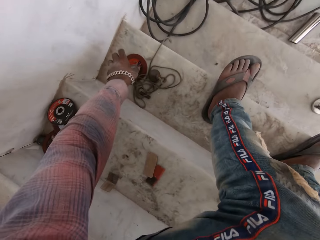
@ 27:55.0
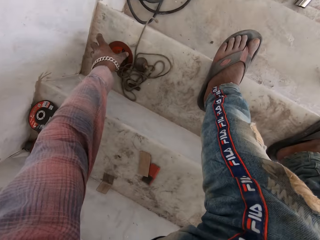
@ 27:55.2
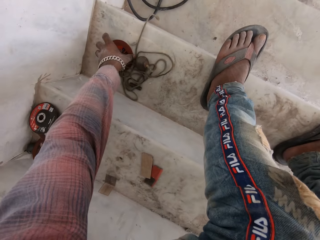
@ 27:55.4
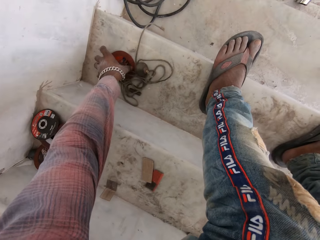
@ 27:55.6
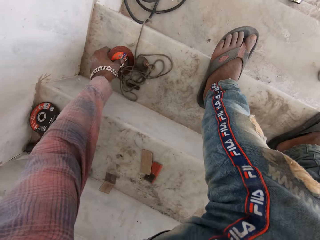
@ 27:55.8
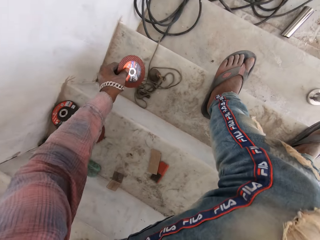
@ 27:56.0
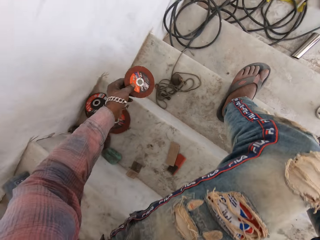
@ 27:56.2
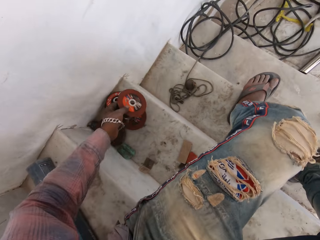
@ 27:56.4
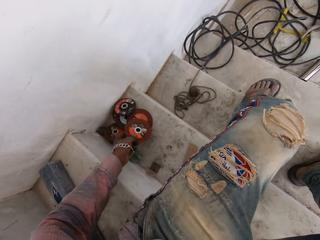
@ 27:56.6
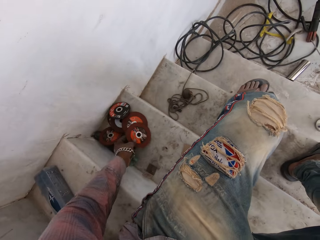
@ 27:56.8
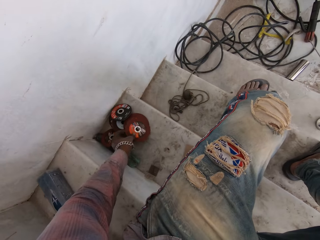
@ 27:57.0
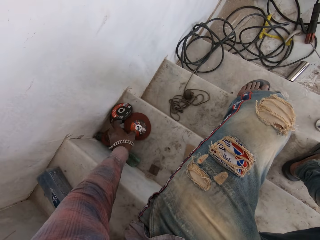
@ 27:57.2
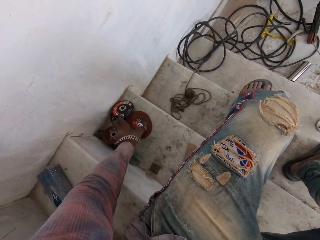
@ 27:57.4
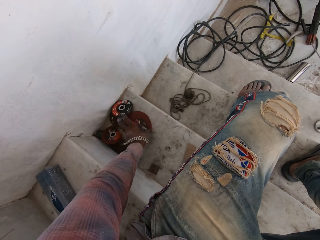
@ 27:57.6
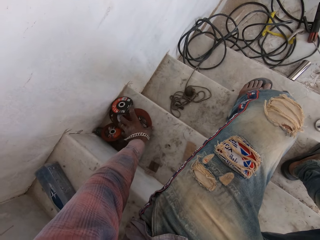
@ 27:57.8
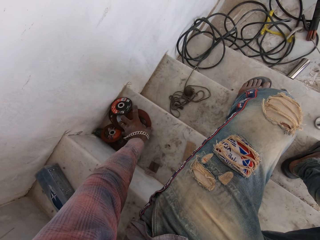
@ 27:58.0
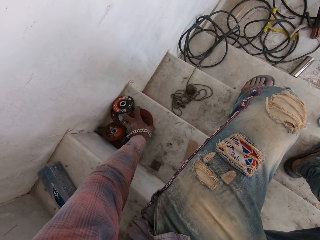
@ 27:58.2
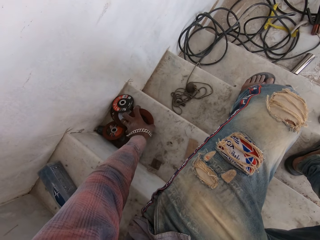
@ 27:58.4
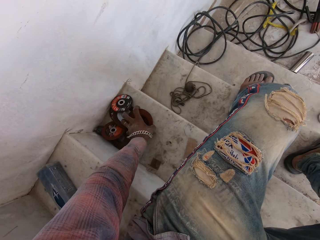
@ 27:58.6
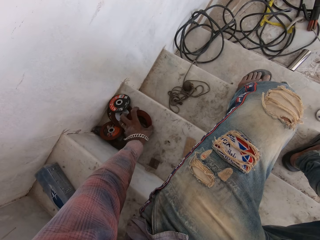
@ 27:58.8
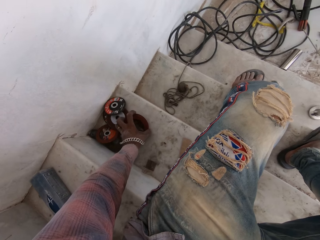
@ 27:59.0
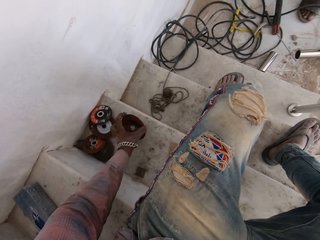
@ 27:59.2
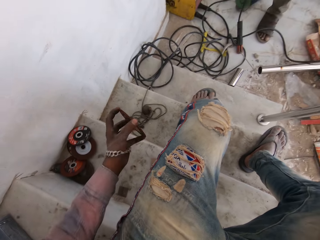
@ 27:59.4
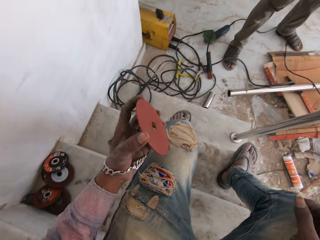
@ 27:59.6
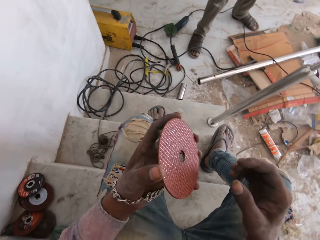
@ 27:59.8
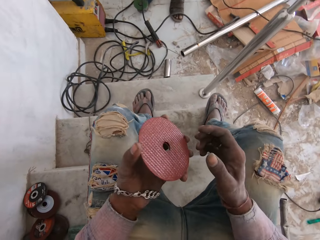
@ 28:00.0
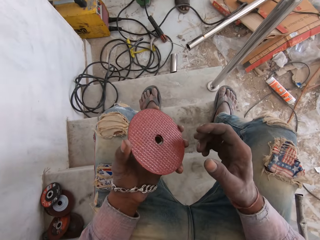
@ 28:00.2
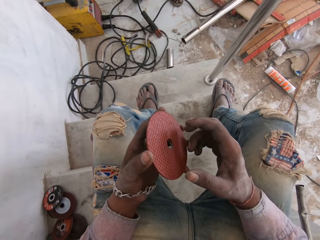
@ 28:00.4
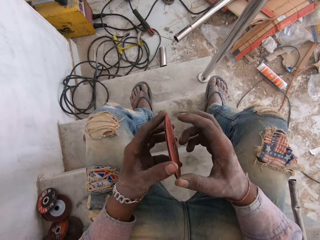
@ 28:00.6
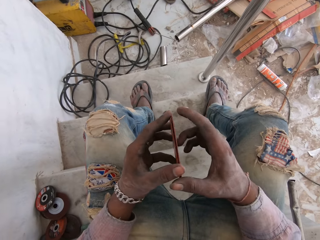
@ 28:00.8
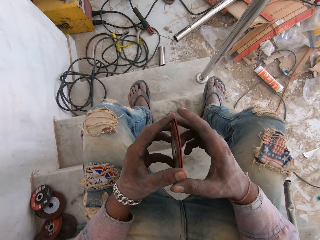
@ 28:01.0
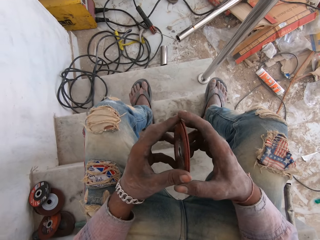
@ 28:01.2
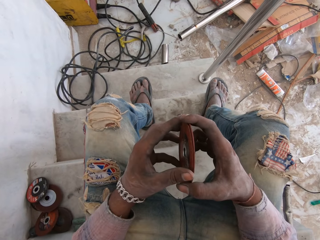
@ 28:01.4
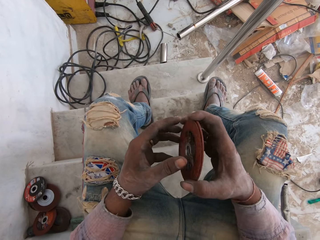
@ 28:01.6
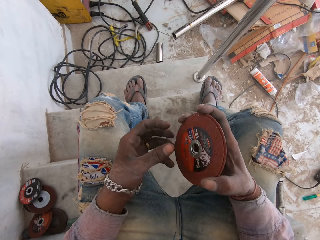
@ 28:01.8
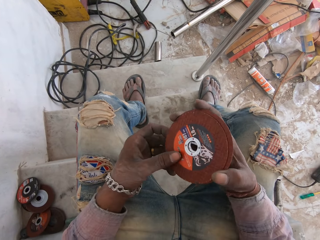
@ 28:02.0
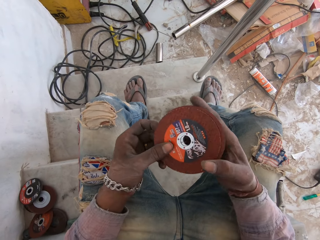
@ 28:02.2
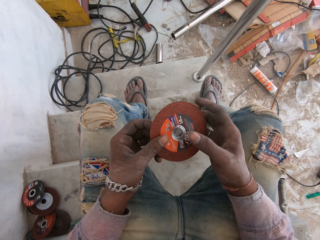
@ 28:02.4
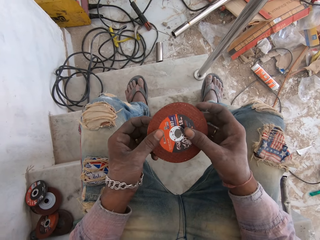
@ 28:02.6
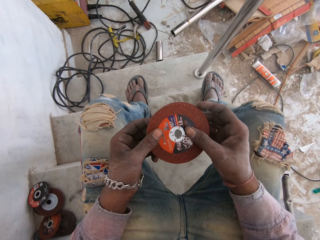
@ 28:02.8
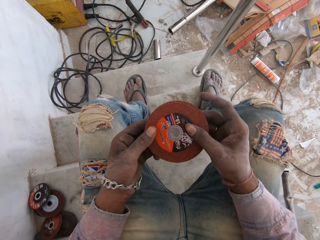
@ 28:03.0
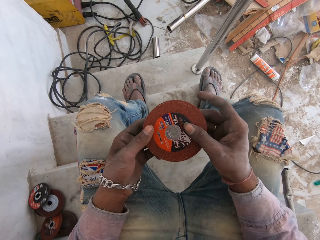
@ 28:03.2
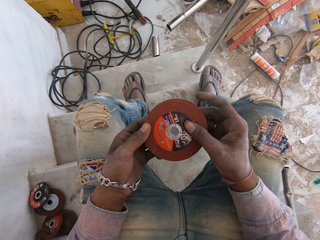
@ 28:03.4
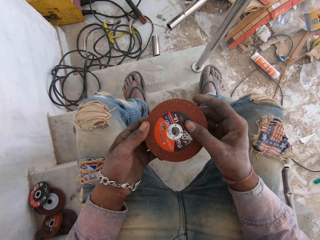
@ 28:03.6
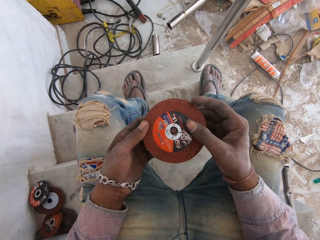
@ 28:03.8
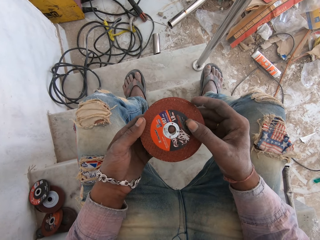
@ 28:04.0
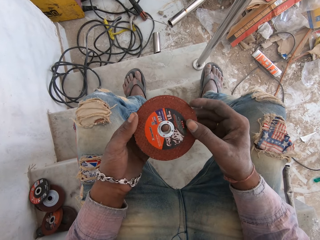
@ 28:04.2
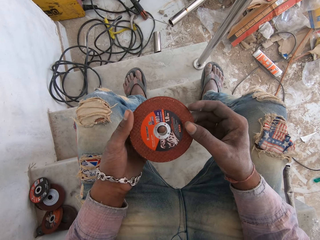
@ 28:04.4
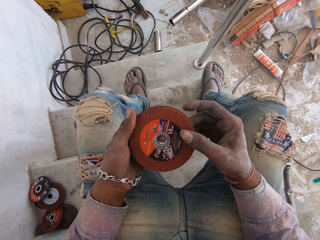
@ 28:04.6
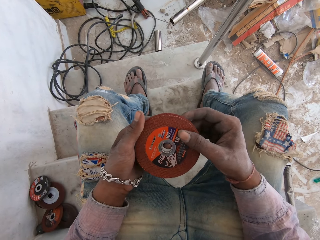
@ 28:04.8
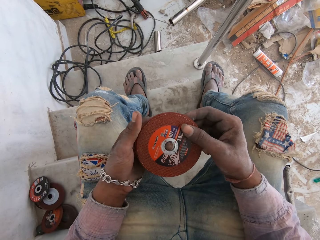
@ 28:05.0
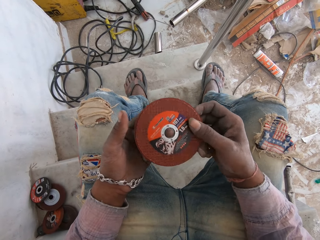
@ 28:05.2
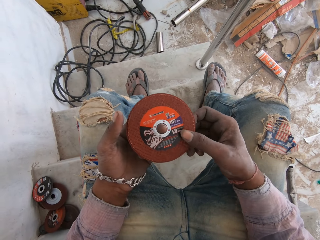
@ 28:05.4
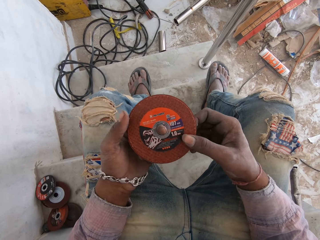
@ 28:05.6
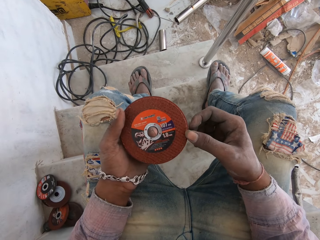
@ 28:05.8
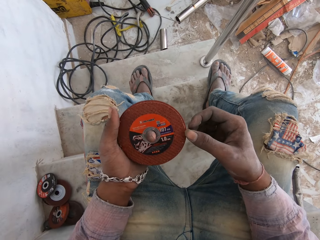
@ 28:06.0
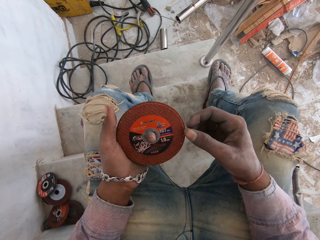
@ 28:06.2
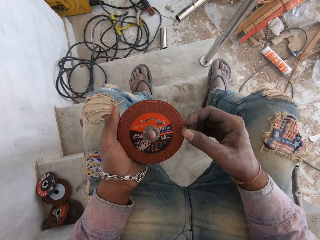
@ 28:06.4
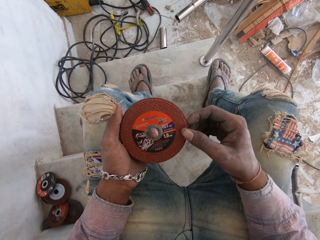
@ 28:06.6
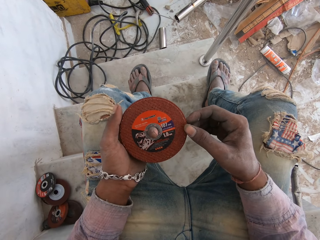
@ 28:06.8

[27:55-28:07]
The camera wearer picks up a grinder or metal disc from the floor. They put down the metal disc. They take the disc. They examine the grinder wheel.

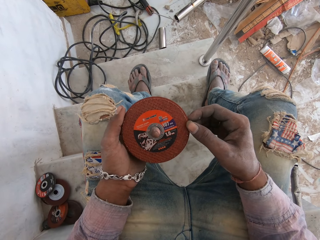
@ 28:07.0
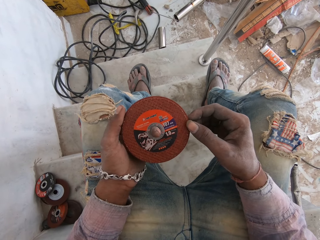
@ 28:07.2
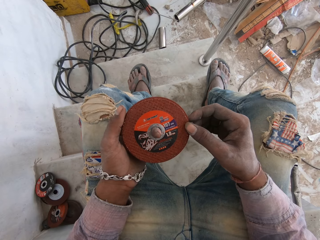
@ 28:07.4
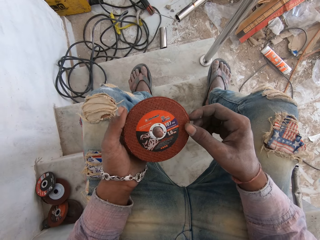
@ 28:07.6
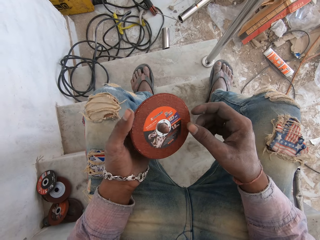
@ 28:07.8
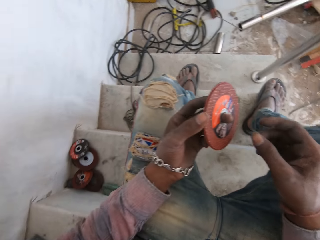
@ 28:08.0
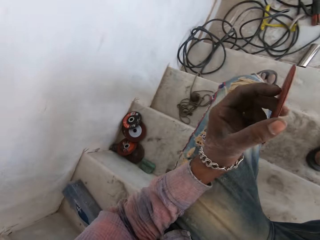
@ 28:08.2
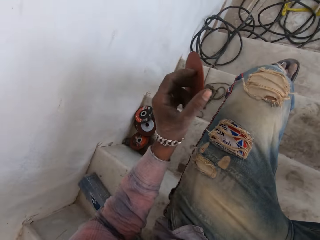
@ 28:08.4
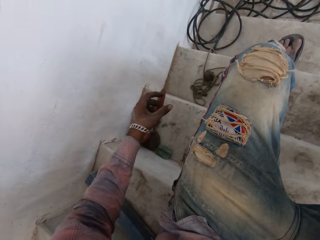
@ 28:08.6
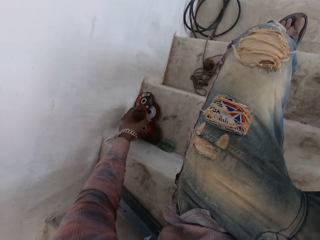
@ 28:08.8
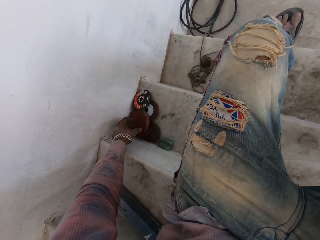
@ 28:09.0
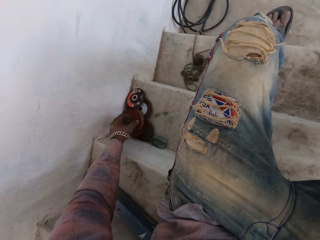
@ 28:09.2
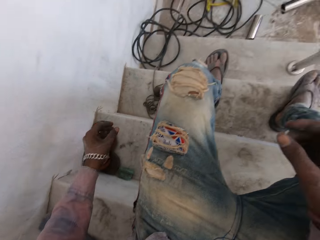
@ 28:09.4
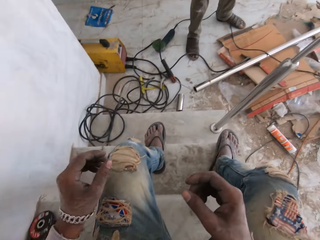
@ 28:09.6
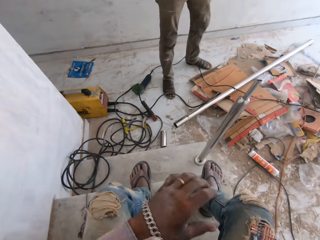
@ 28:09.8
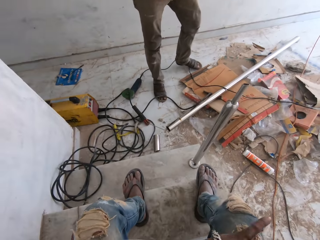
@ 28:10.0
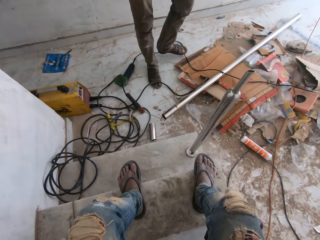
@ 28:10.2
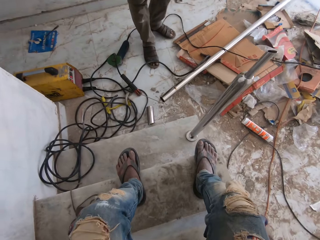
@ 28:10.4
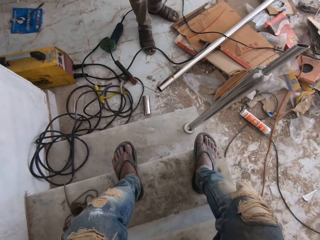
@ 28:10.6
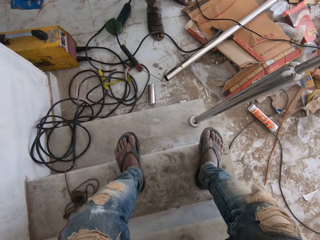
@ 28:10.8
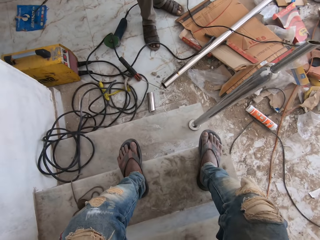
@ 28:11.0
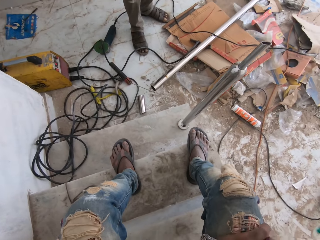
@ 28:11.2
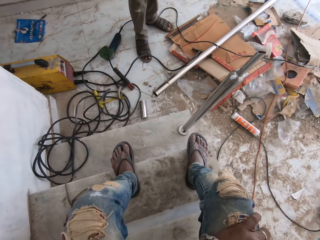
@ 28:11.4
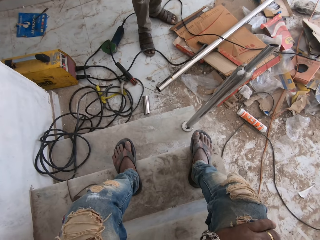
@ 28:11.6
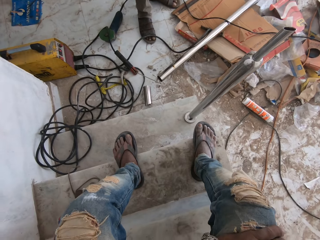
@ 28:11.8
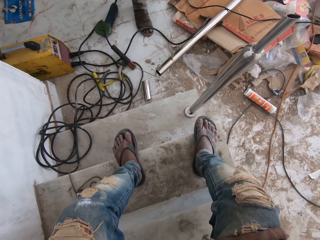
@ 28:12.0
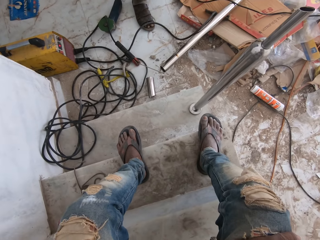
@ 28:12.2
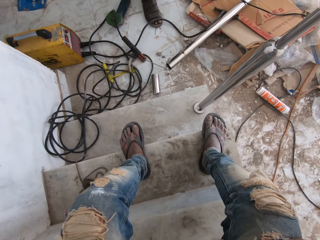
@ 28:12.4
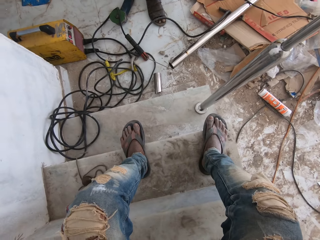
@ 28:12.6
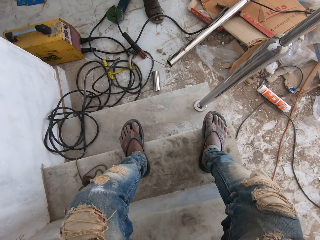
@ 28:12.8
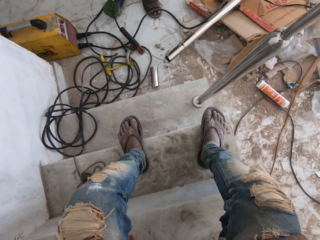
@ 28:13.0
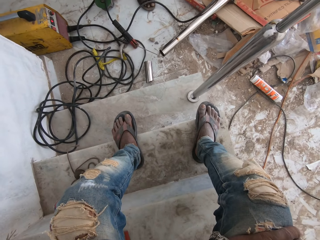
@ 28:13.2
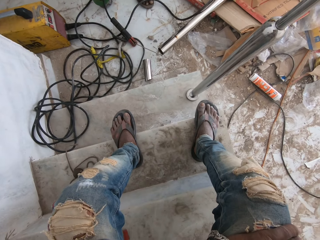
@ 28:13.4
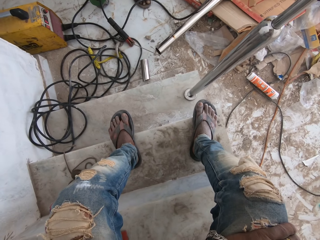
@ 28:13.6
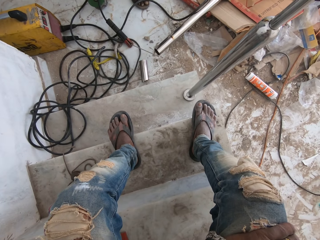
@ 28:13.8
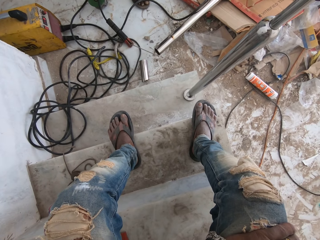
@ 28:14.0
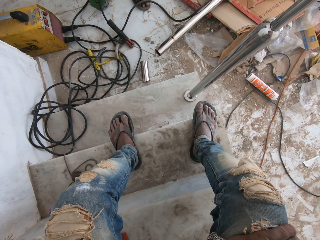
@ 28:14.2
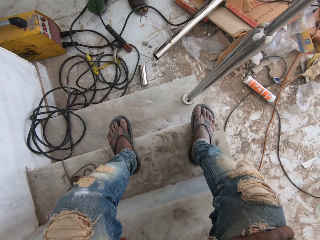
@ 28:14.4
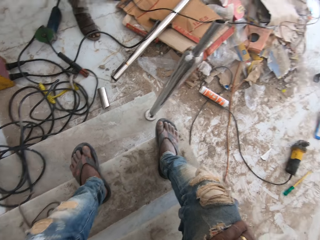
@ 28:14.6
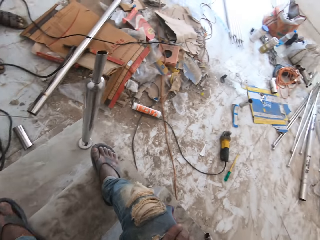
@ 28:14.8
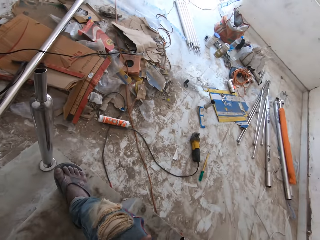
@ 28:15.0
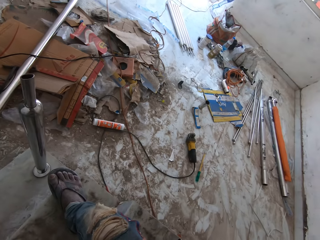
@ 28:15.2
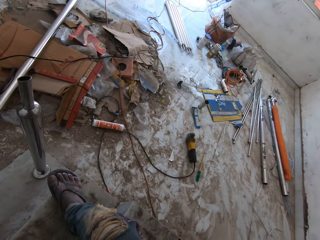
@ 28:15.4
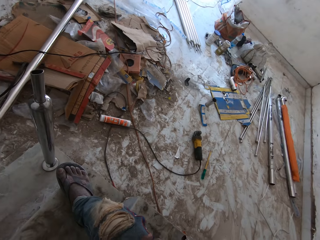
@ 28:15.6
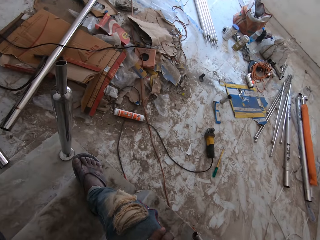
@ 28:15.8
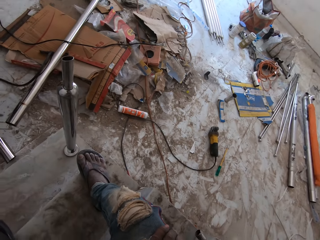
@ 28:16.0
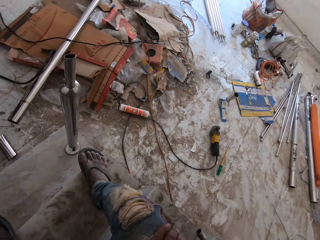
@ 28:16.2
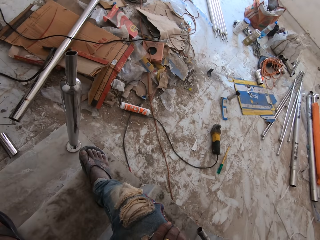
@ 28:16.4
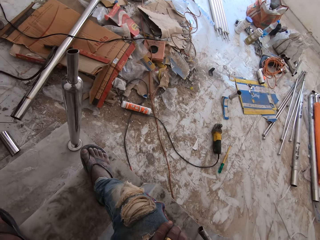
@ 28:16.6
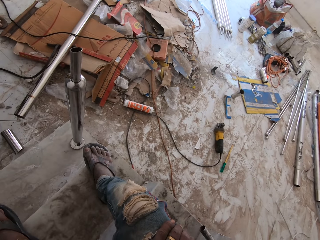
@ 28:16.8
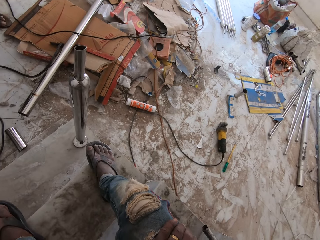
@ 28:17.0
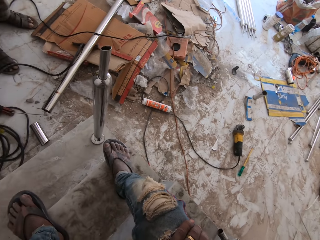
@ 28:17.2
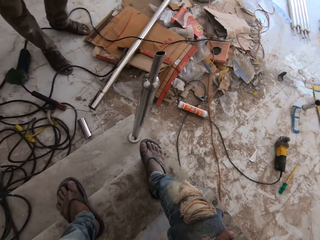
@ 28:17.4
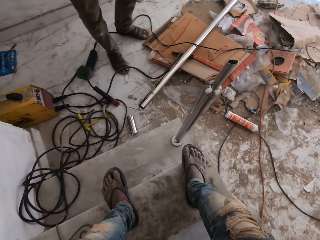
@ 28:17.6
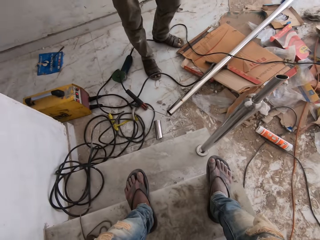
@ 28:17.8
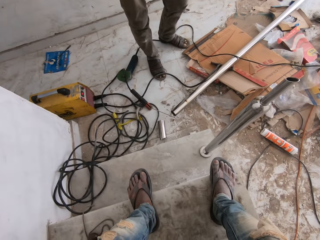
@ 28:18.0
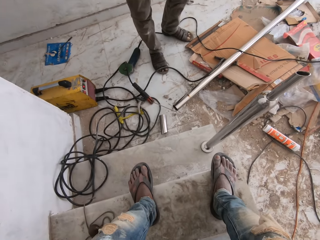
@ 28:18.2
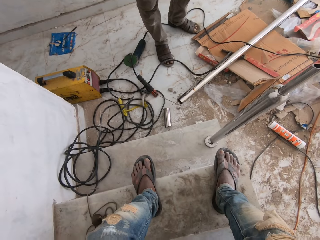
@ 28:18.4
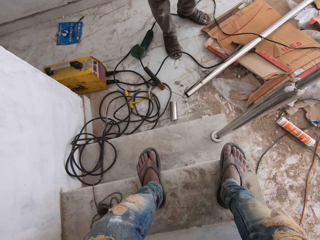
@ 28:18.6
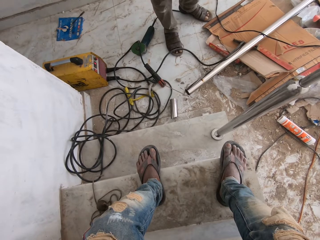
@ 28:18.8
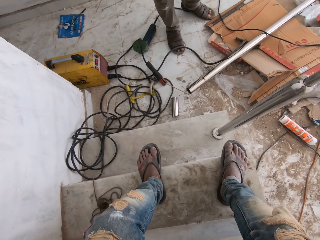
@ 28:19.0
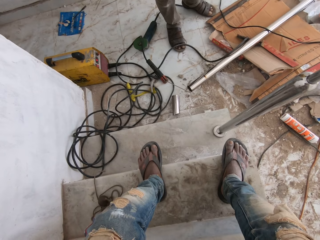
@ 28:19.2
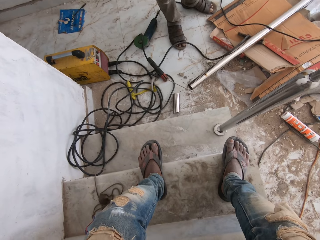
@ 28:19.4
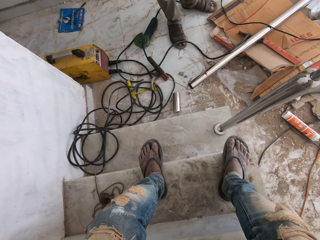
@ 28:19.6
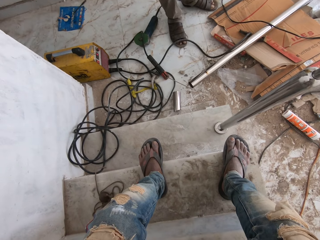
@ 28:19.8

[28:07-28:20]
The camera wearer puts the grinder wheel on the floor. They look around.
